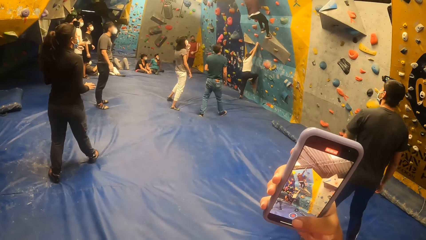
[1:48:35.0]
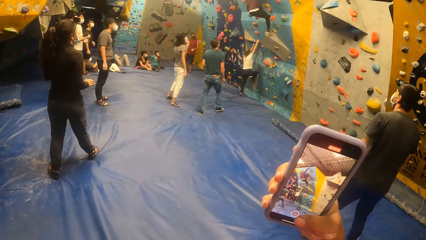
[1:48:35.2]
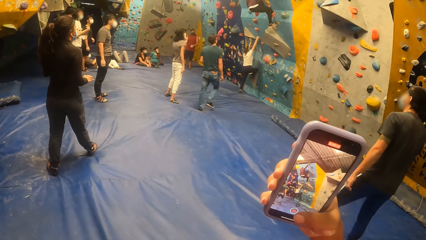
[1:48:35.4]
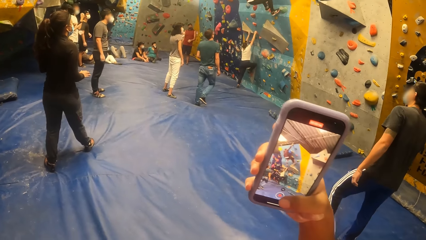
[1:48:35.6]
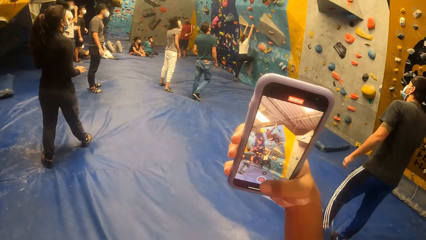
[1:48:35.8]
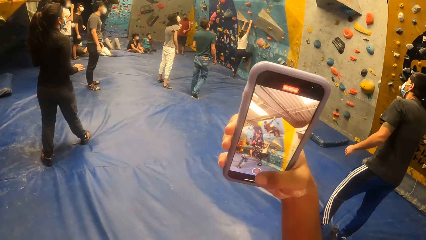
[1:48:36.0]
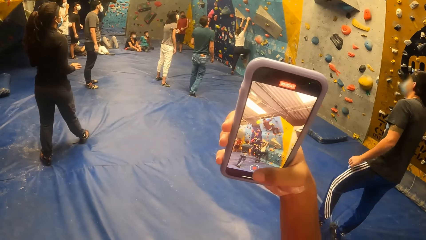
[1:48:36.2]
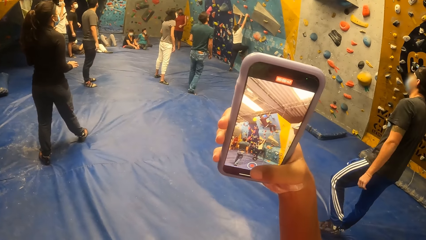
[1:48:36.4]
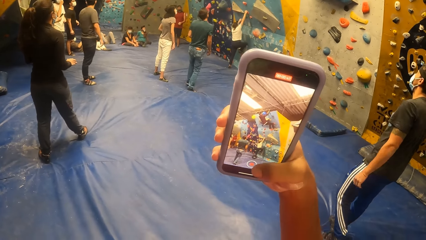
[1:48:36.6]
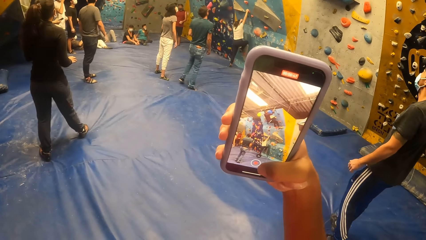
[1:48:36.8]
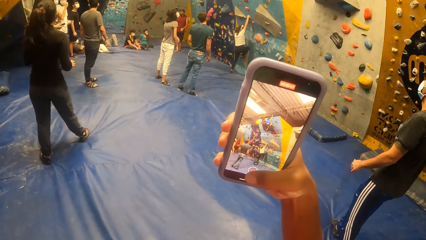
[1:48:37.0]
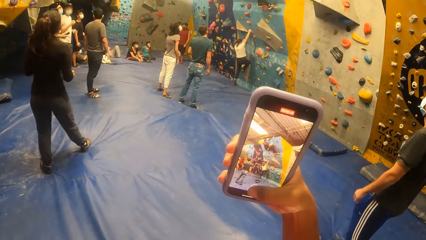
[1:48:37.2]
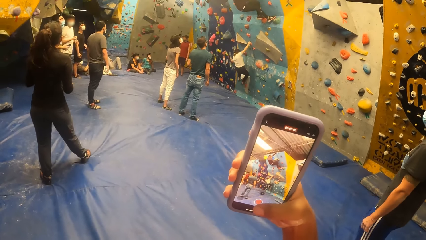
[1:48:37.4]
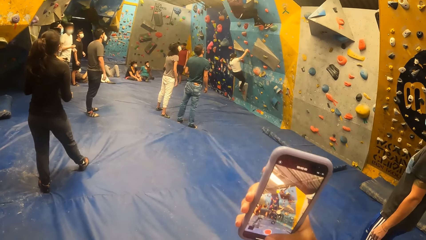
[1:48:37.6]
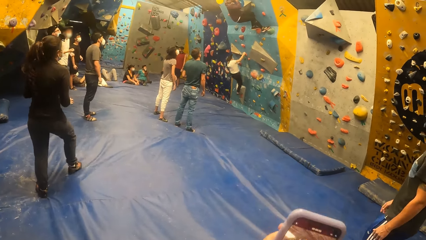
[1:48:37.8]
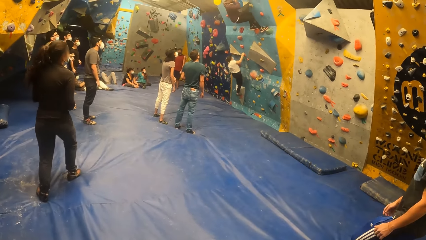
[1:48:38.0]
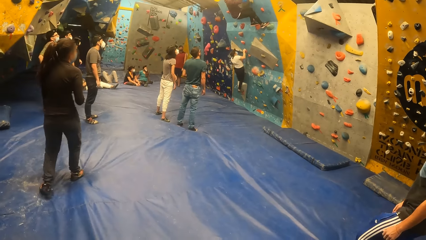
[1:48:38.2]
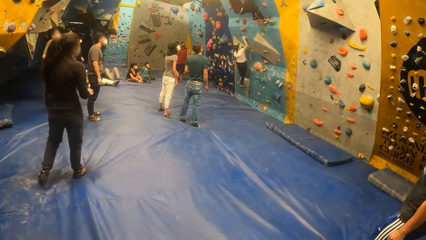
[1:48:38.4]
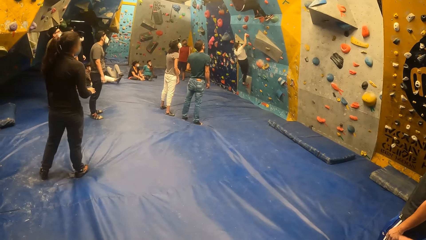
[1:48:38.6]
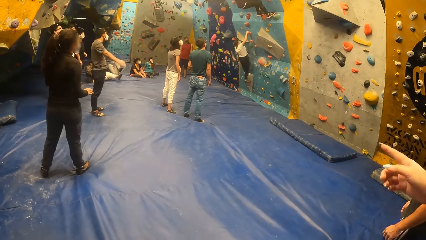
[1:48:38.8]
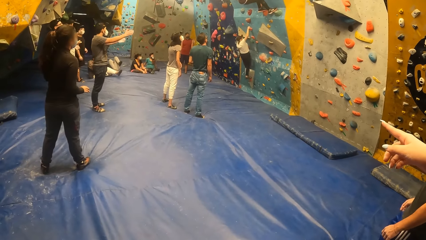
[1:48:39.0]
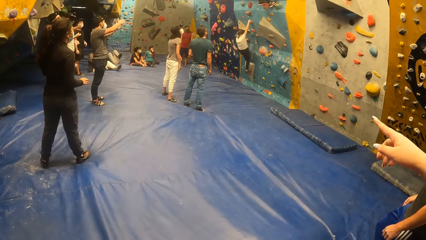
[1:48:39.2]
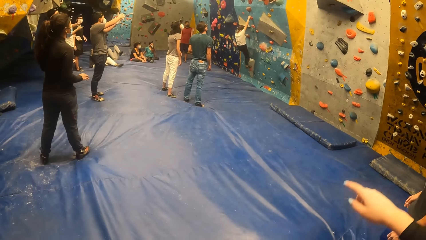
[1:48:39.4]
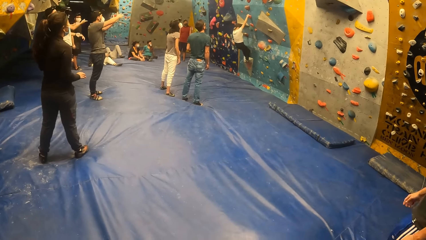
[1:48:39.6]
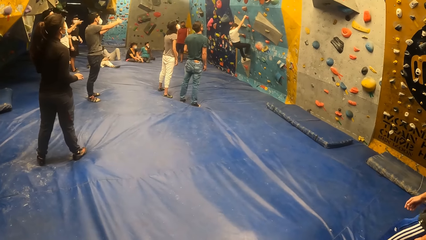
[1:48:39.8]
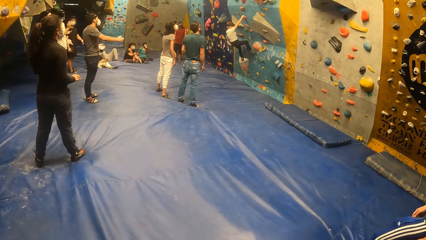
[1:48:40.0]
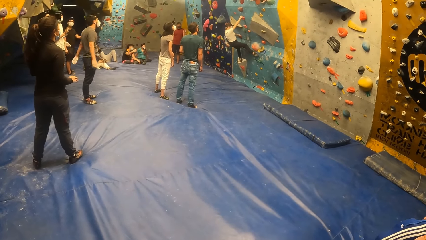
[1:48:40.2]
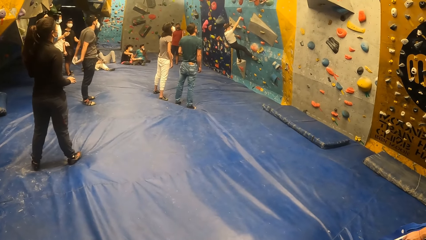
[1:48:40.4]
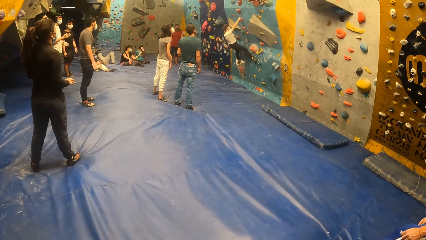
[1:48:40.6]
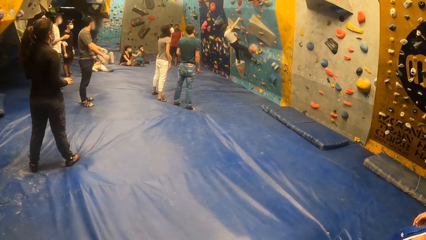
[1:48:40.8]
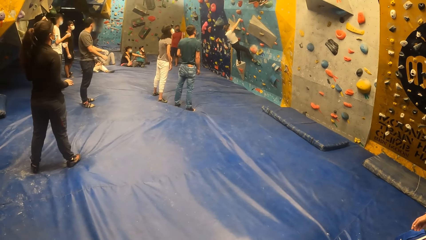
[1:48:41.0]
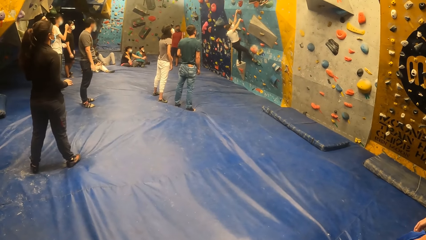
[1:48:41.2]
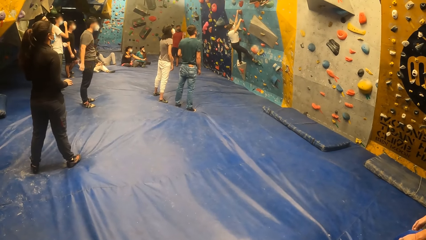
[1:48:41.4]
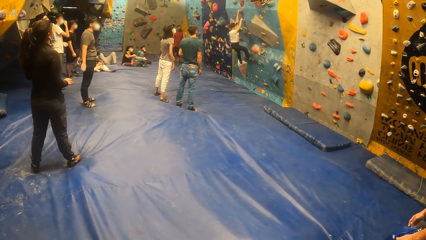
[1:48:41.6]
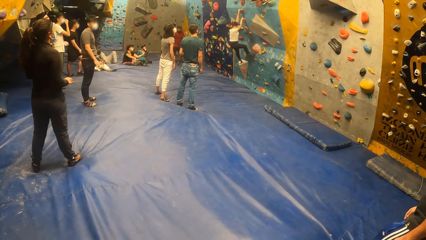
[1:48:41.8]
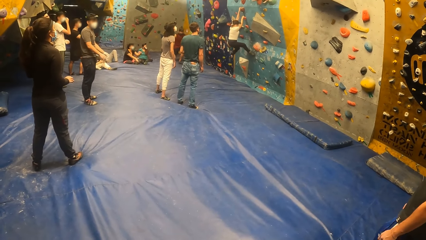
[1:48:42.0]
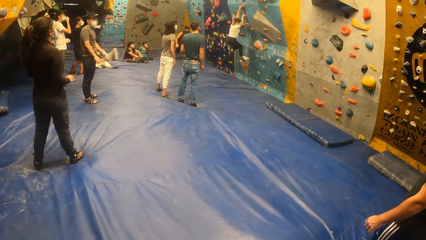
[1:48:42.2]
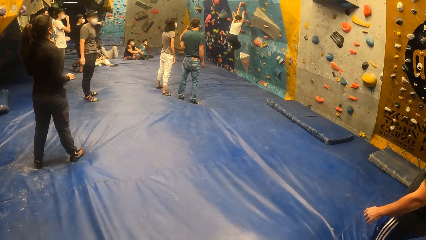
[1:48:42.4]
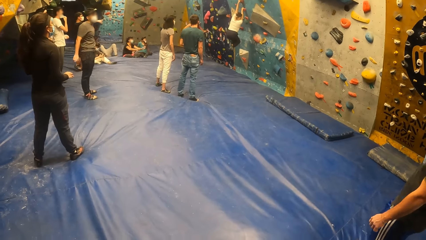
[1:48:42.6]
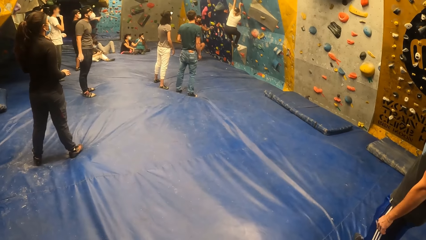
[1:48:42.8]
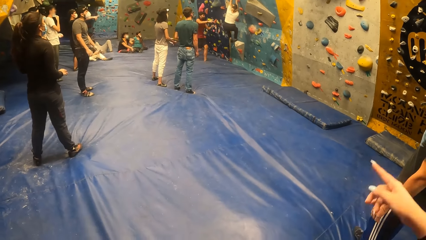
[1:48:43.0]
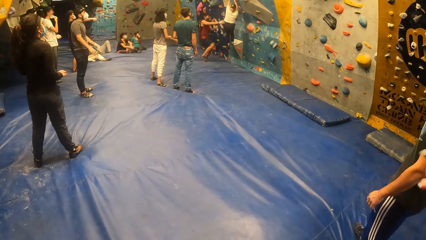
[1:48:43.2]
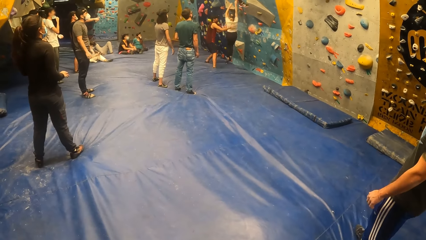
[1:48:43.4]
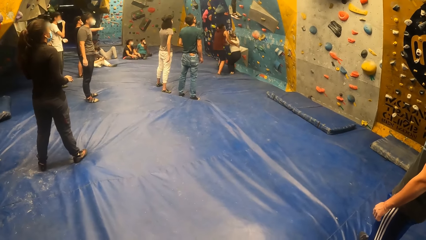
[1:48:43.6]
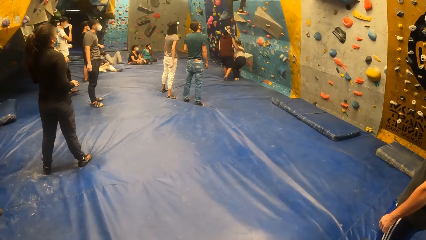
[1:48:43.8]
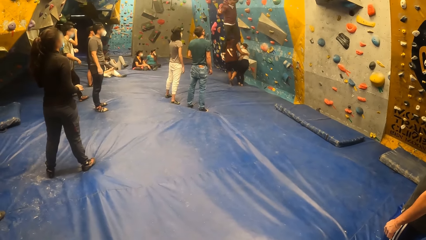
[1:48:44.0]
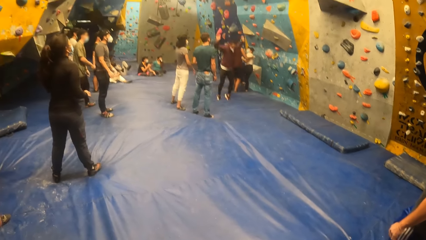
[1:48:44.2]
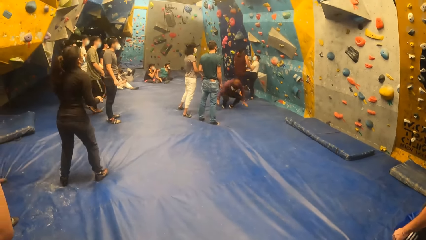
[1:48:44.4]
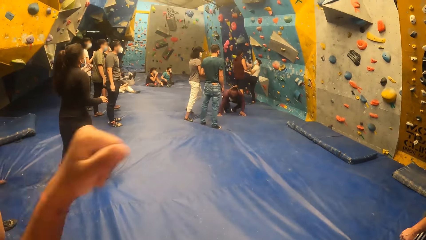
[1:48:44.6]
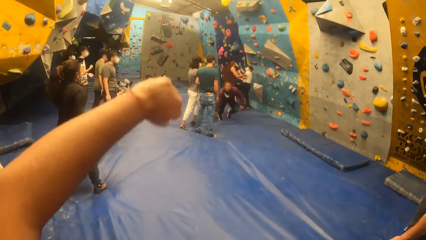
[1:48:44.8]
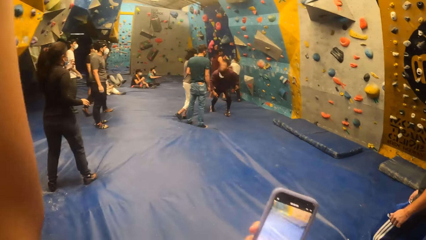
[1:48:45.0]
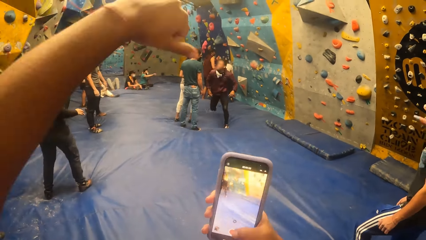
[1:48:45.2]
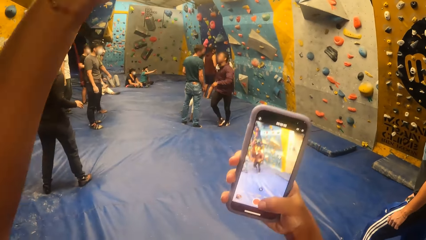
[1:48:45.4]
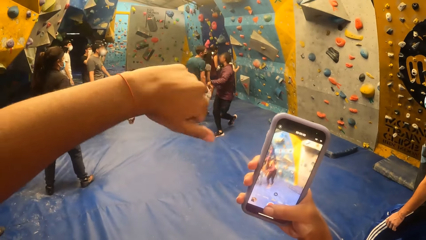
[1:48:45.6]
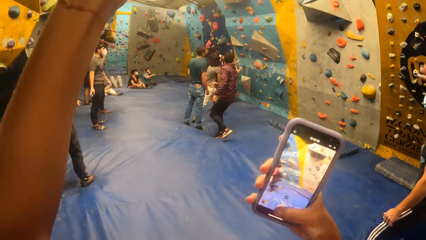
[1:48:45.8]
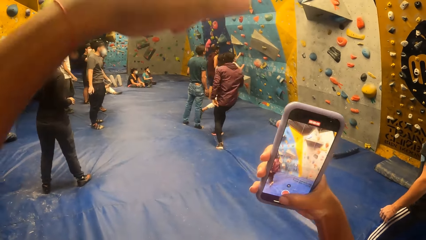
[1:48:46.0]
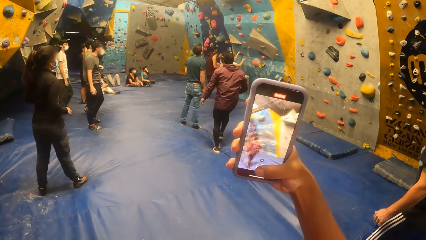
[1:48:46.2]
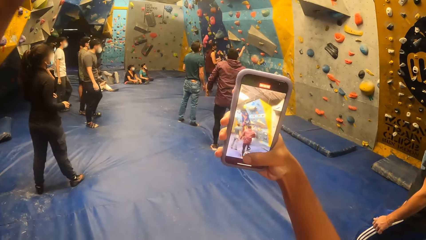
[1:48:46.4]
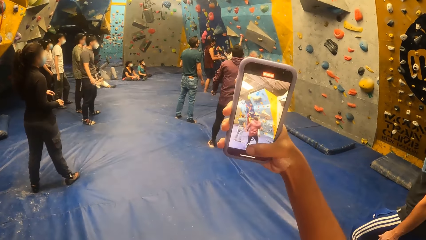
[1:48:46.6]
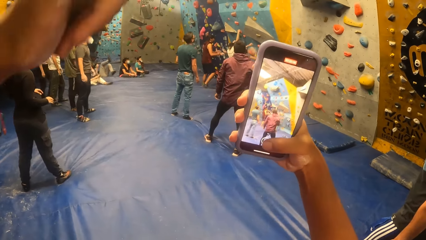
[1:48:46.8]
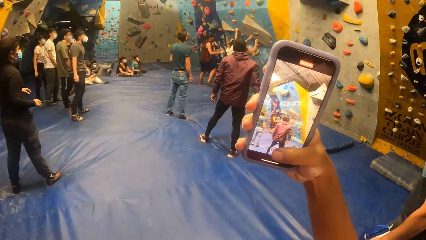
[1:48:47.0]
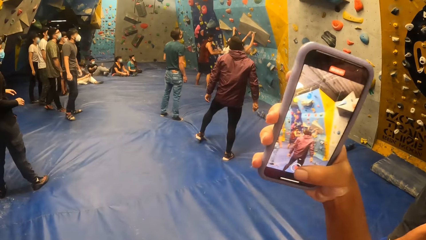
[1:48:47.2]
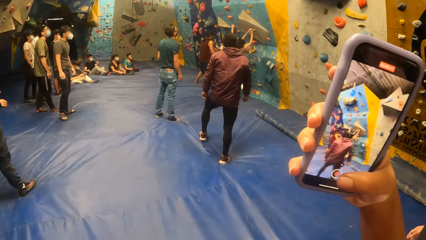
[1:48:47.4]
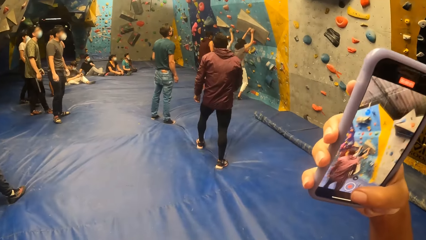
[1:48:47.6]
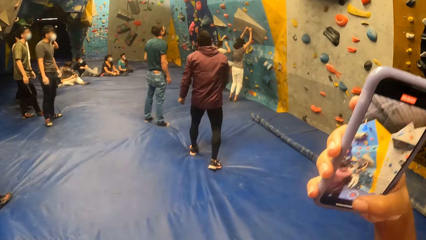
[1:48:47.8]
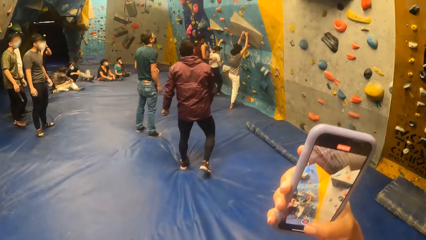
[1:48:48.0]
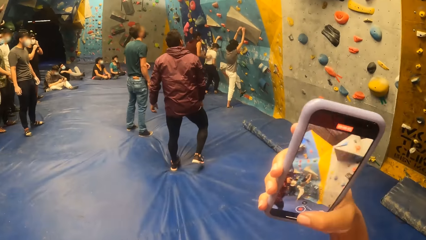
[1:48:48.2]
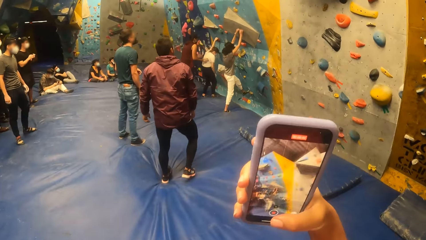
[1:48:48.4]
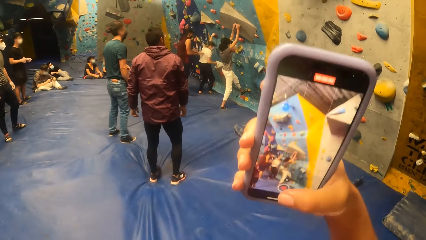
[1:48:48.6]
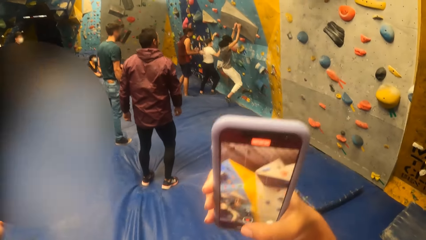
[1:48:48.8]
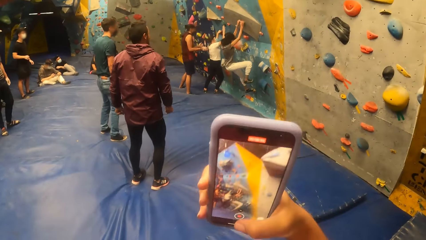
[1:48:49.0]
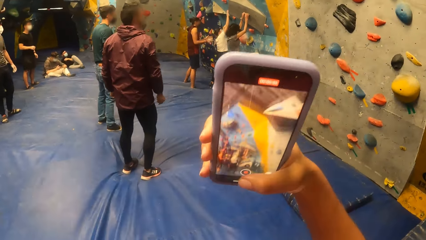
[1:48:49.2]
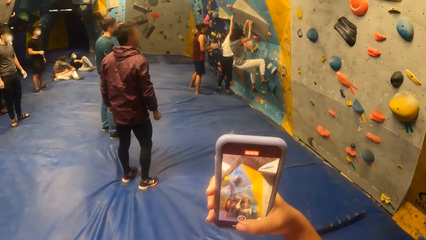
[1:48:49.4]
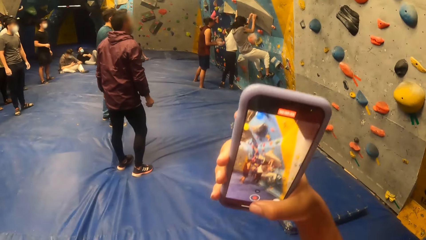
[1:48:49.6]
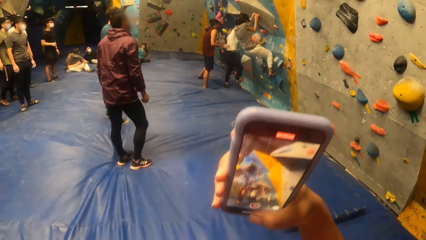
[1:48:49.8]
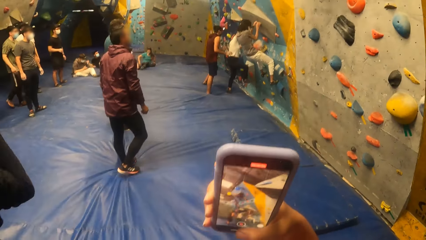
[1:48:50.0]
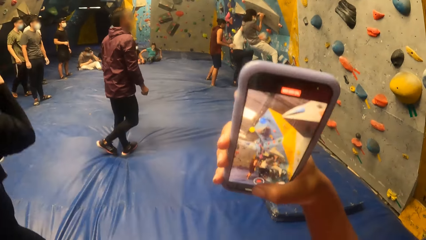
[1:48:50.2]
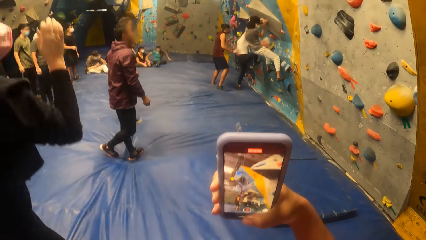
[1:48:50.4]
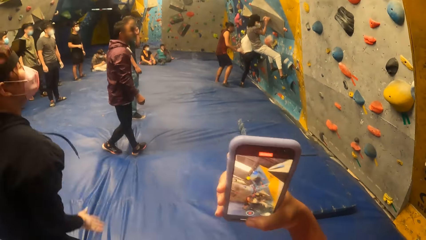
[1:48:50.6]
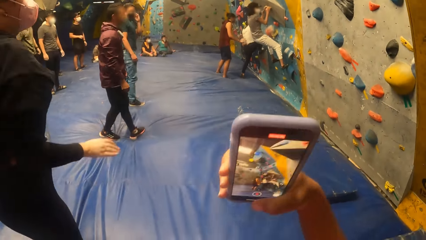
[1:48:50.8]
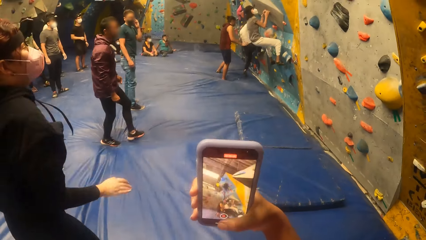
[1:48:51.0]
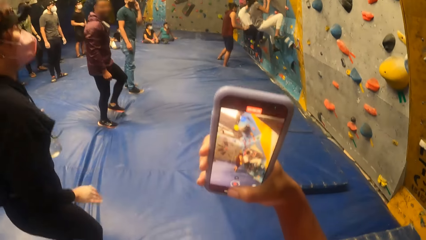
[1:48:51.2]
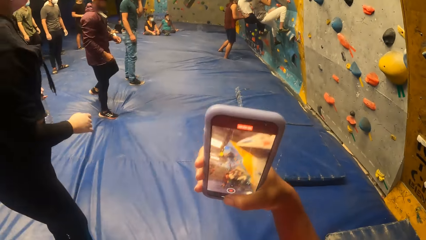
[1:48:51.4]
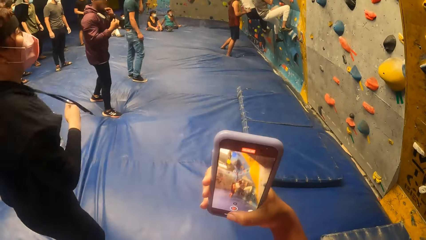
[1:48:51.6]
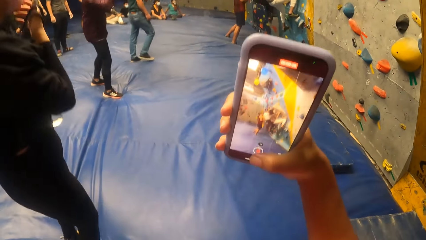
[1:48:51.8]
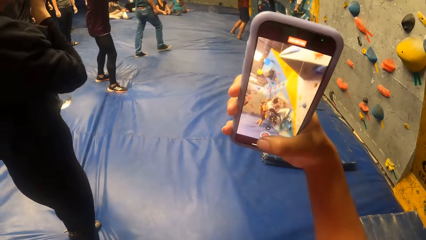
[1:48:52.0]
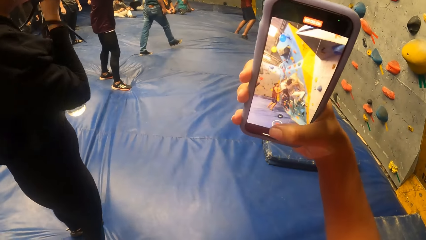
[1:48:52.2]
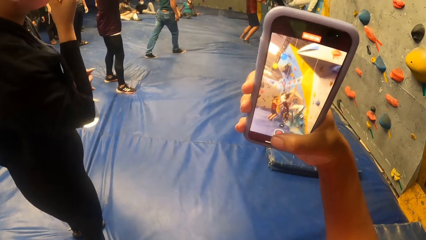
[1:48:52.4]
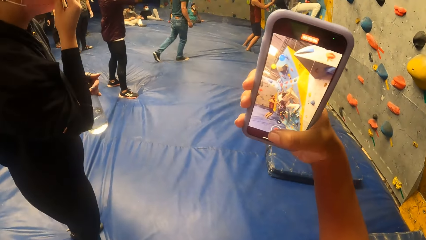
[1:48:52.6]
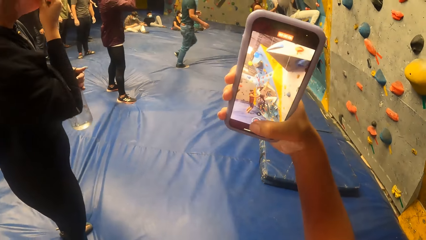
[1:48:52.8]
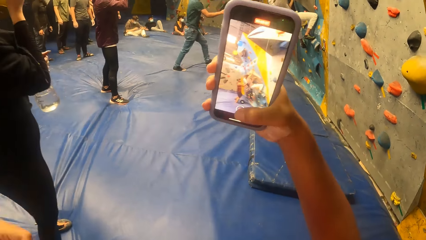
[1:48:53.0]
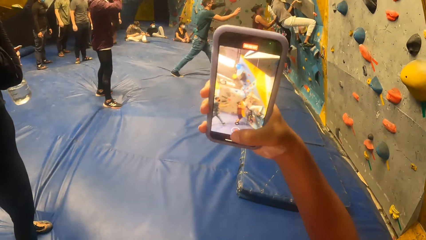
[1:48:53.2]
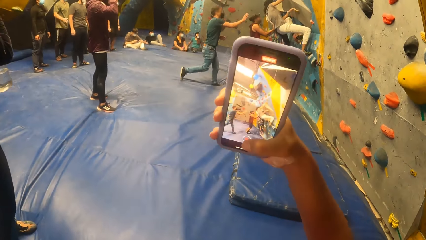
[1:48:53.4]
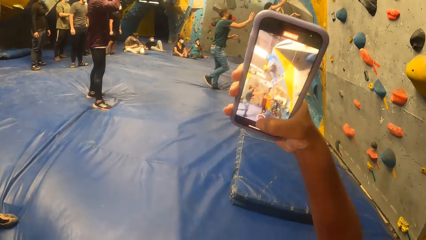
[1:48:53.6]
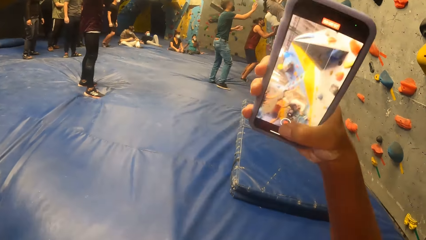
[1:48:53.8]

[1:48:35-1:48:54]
The camera wearer looks around. They stretch the left arm forward. They record the video with a phone. A woman jumps up and down.
